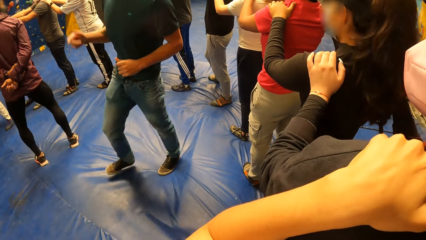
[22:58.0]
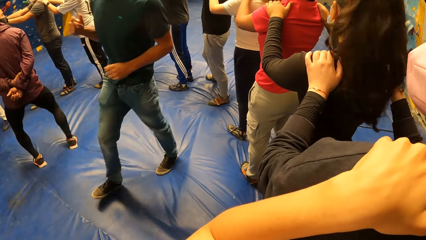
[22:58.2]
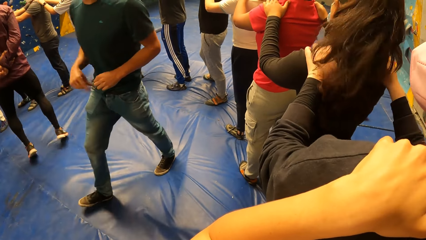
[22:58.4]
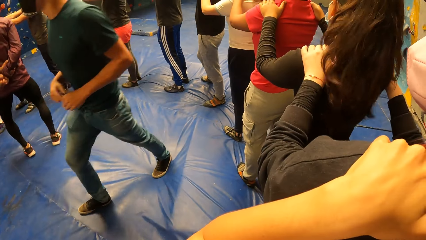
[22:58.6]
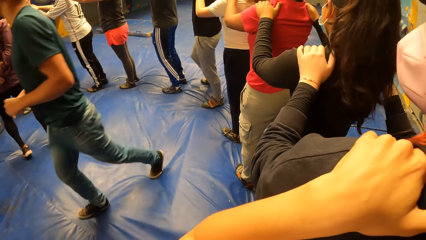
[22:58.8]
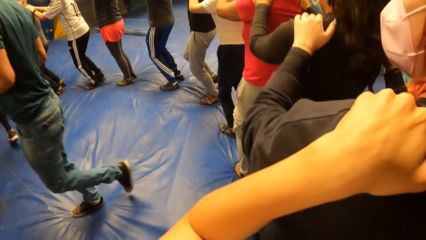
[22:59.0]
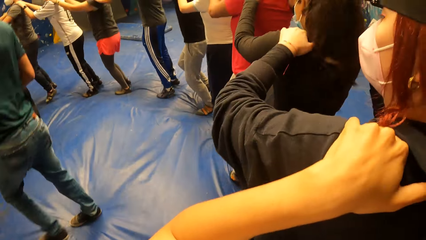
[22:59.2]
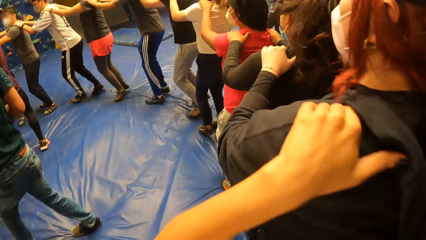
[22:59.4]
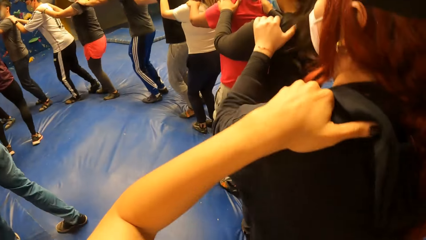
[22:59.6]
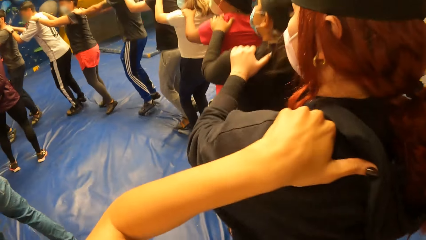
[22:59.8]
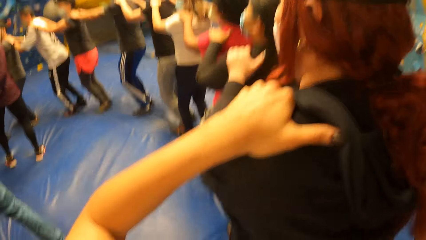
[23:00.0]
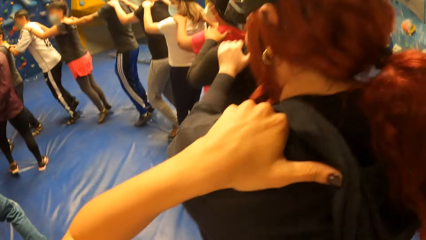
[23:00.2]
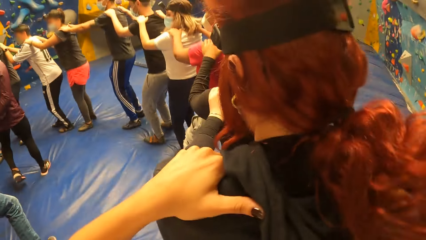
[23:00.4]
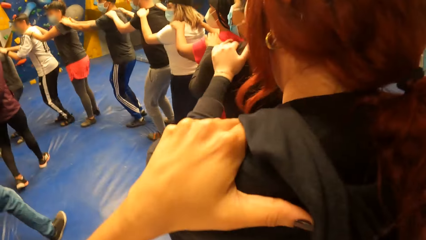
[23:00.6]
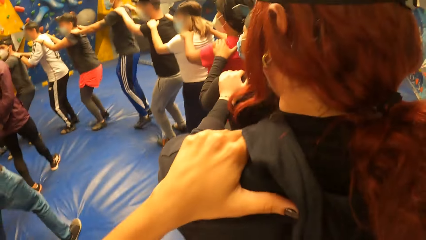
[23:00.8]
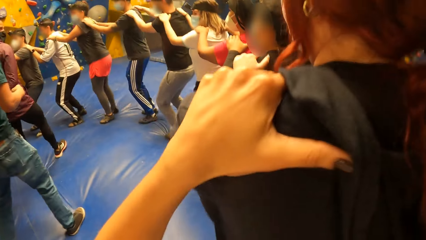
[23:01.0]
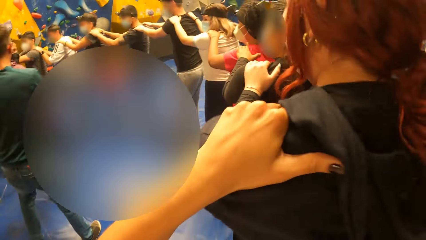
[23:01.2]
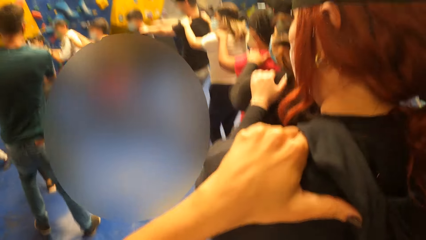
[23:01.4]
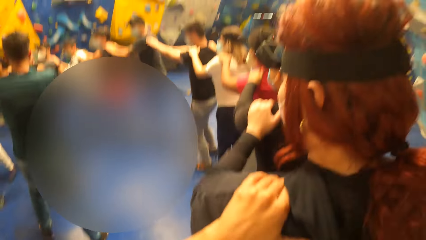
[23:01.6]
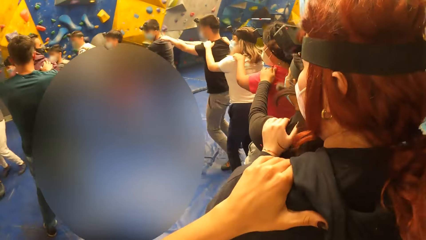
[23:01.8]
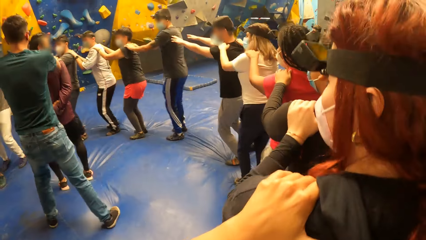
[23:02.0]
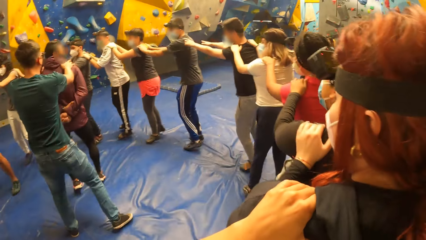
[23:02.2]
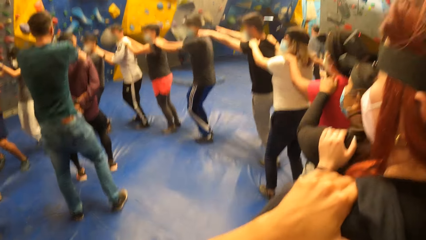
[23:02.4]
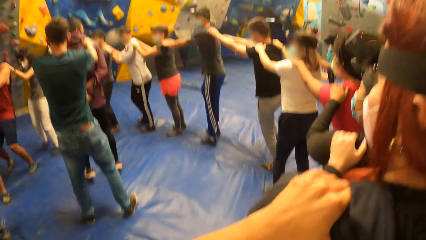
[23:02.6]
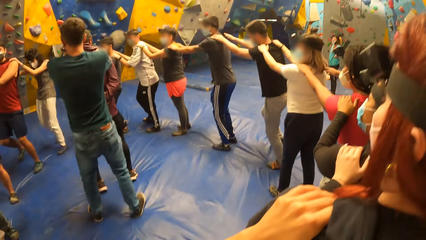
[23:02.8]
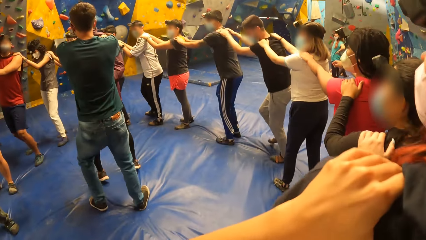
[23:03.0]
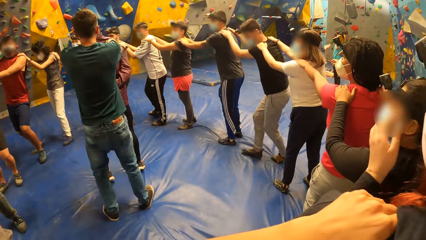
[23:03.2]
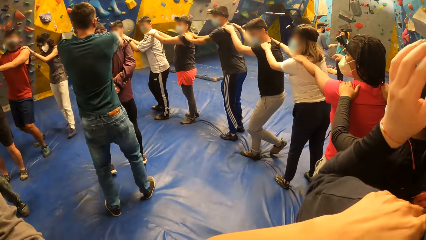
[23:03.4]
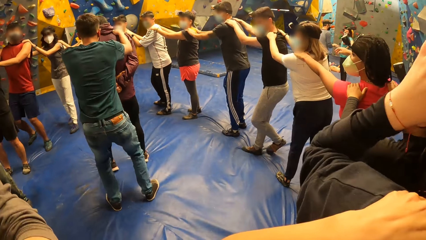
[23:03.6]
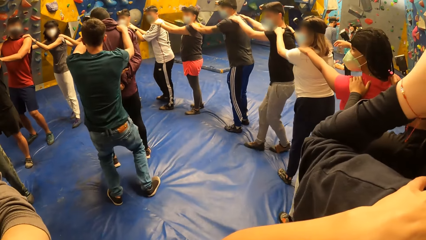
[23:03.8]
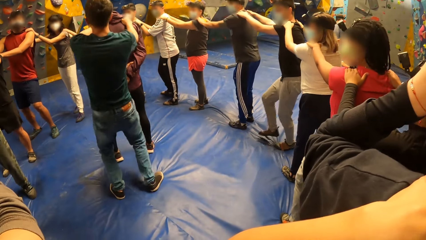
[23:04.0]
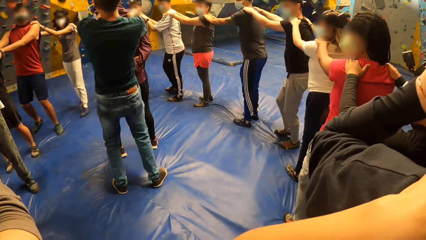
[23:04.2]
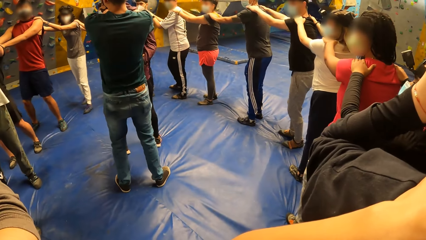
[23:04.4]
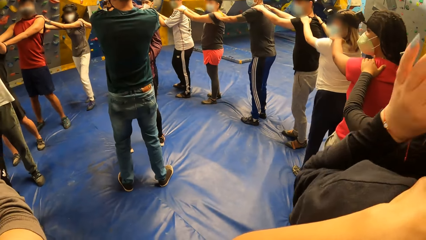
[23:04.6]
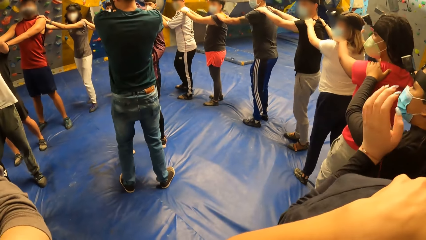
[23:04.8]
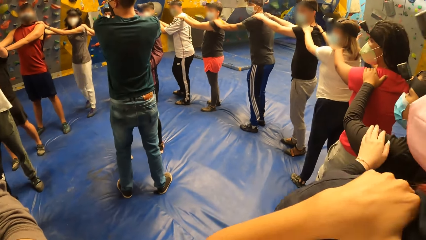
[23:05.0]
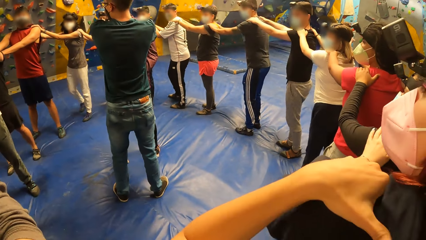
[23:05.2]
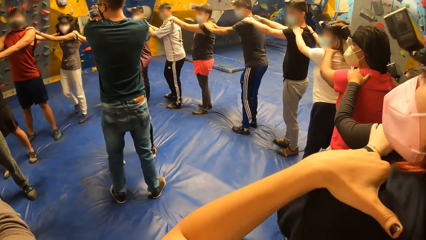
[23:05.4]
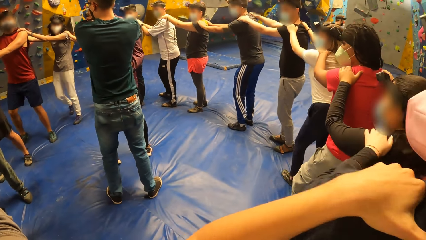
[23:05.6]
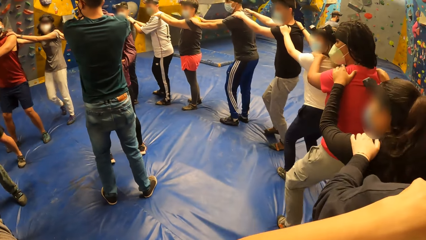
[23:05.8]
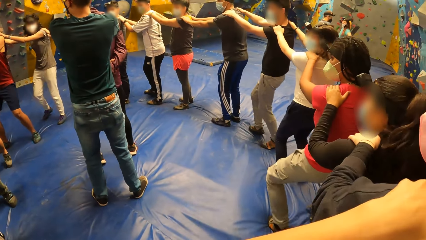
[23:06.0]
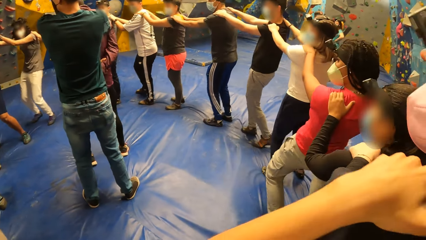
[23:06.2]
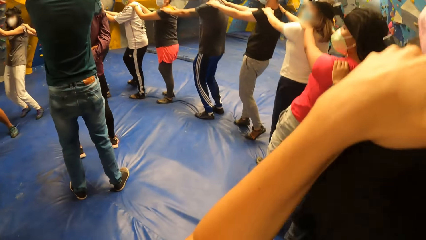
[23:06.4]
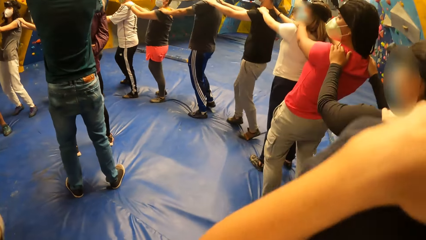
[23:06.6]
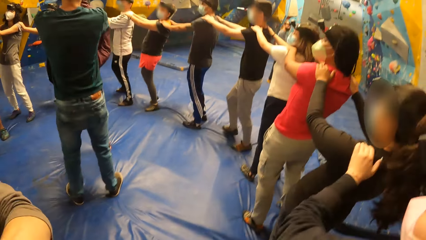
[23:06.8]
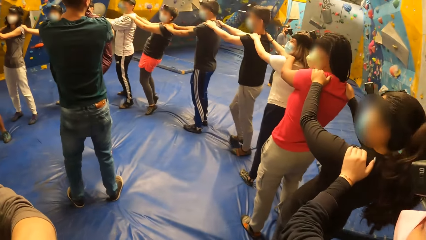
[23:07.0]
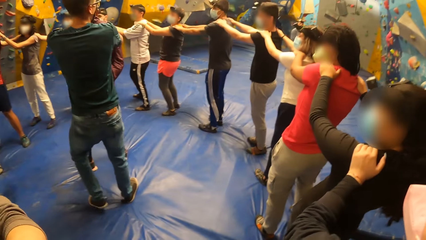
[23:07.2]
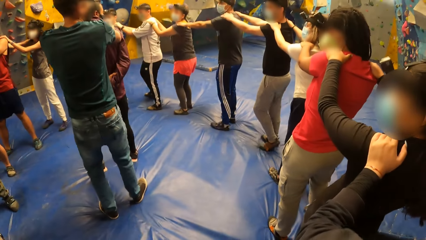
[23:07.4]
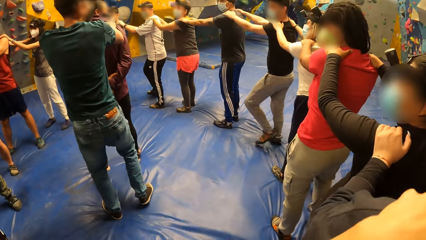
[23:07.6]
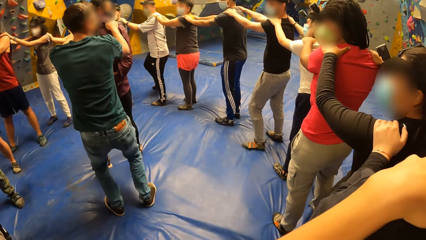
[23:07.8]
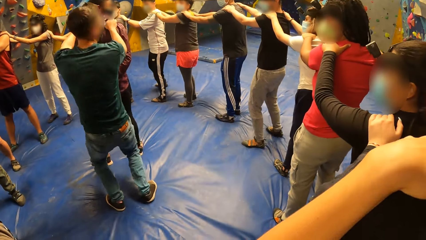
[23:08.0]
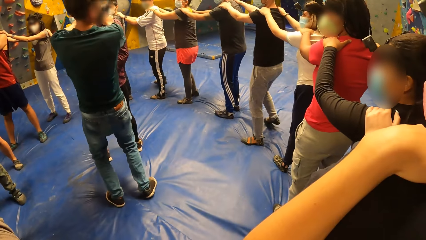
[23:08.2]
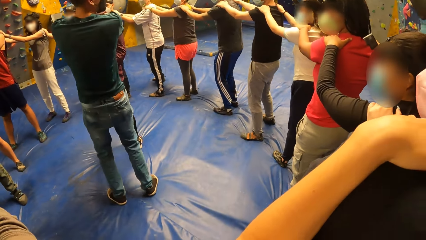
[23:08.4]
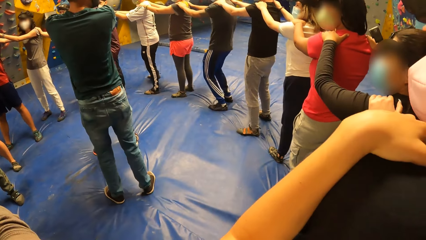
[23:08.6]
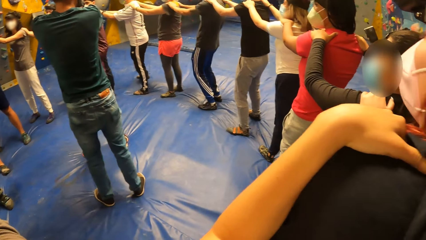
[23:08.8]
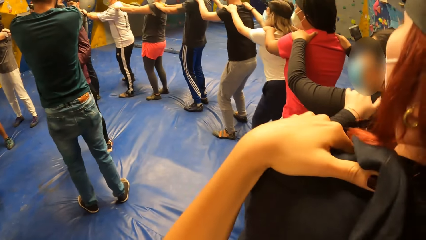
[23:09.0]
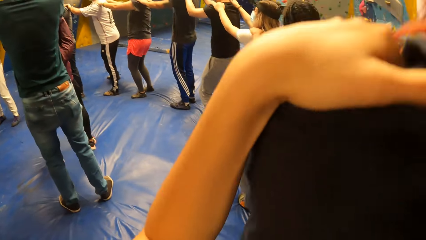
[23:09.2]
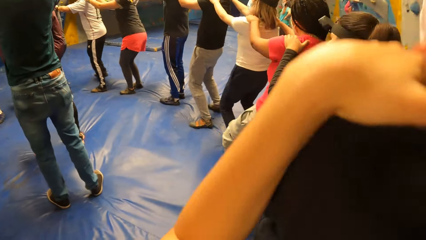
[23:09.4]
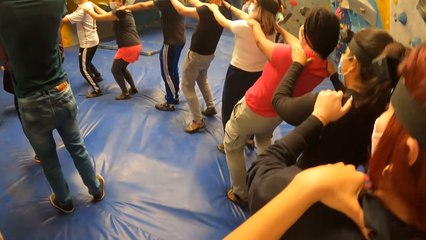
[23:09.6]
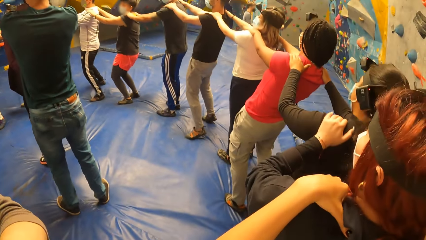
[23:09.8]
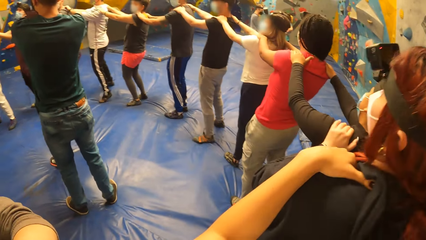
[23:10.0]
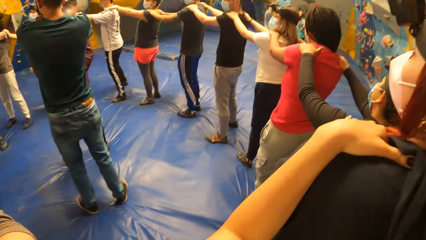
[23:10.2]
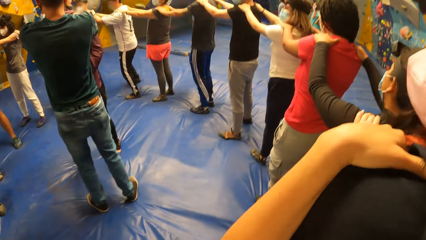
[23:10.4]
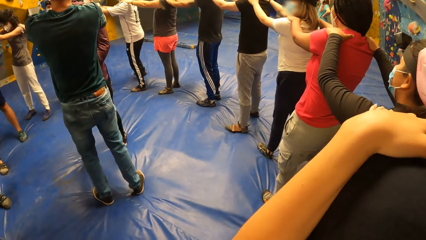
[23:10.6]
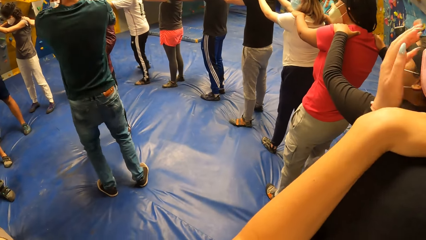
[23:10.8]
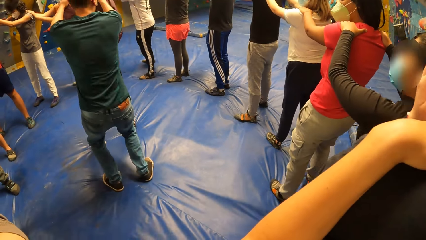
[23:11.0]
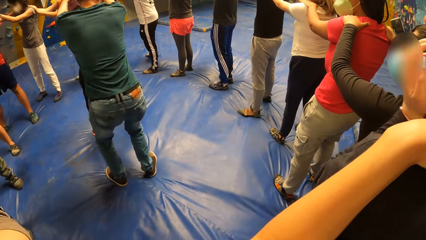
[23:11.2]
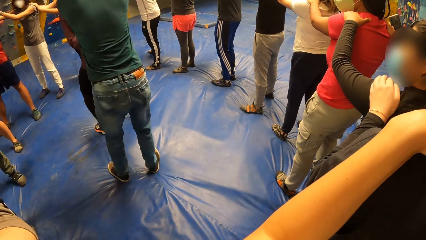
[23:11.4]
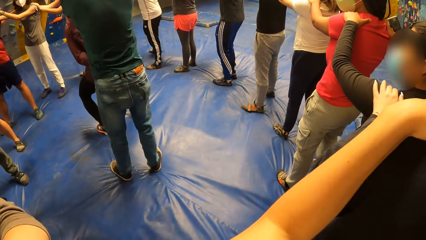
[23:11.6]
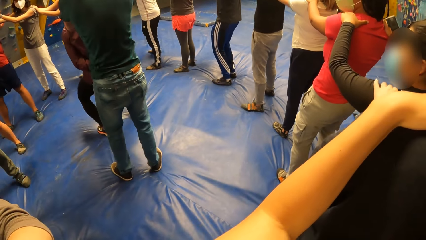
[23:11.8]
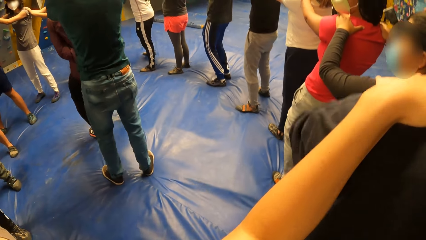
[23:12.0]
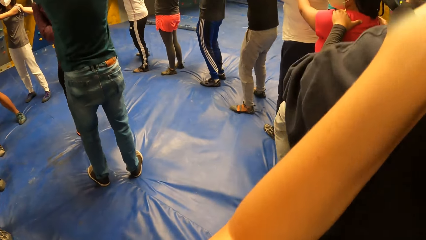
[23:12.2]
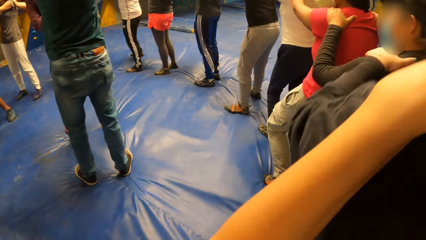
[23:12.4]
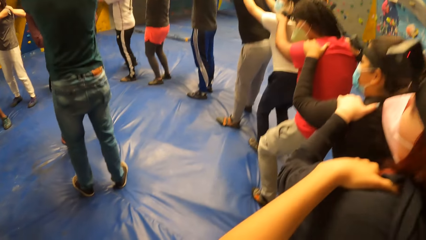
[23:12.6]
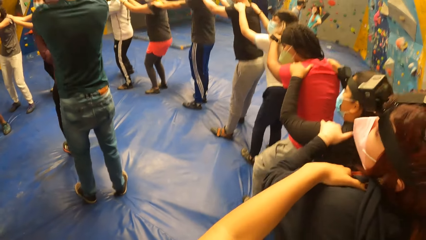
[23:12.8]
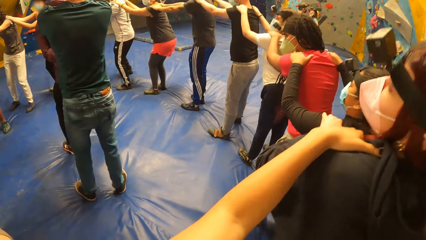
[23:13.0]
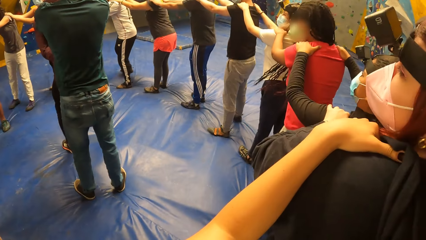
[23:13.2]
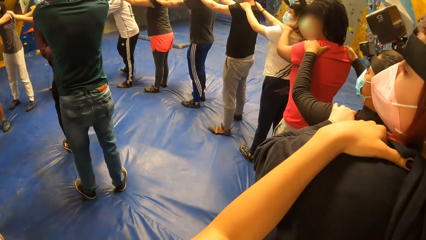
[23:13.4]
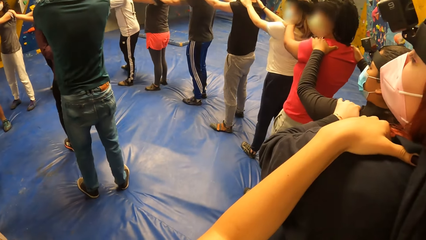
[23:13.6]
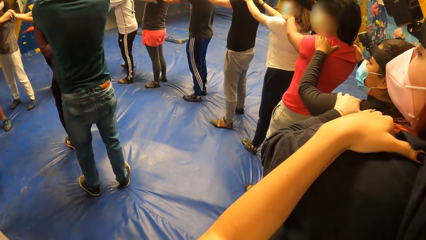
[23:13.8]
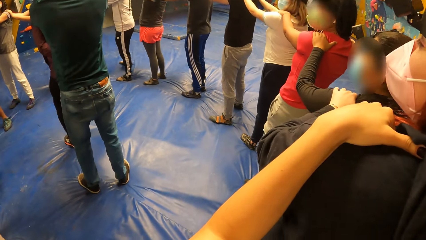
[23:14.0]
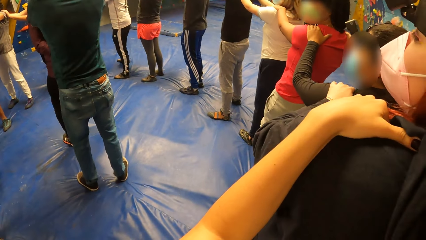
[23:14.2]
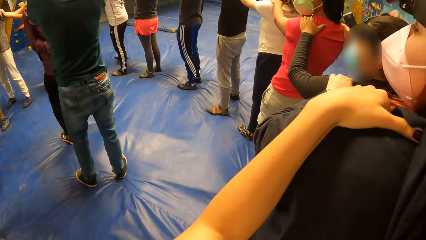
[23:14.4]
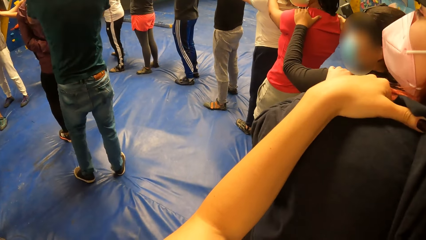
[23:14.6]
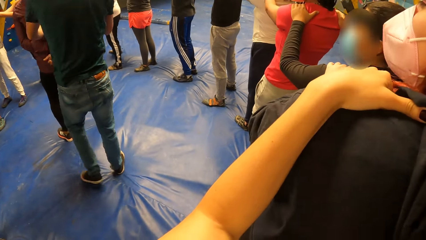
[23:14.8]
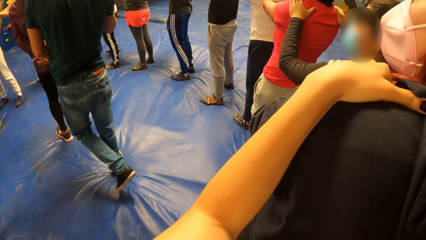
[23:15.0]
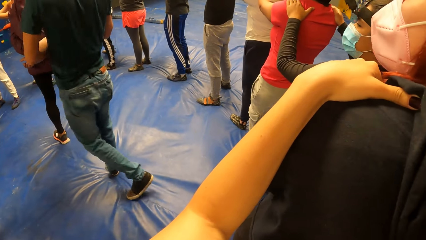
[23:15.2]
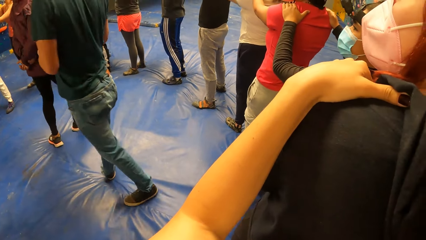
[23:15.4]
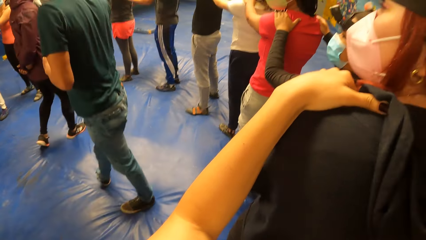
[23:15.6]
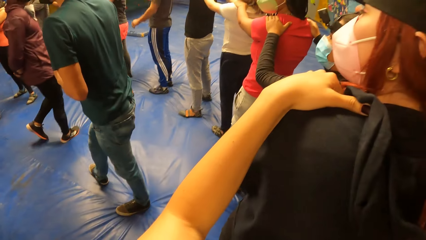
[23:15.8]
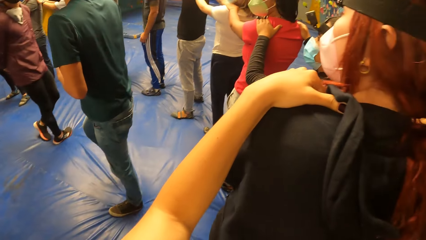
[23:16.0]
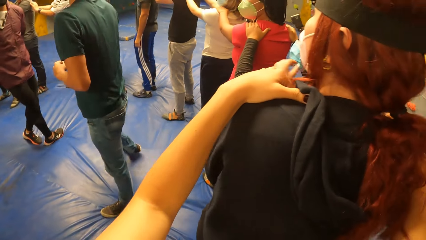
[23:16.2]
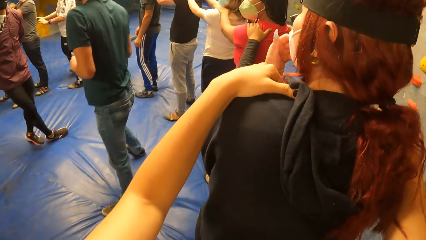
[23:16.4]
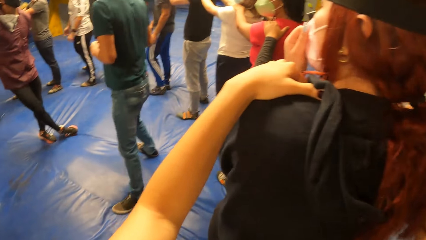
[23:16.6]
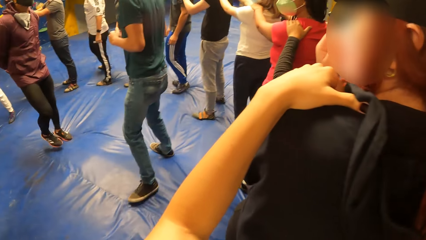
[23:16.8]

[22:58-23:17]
A man moves on the cushion. Another man jumps on the cushion. A lady moves forward. The lady jumps on the cushion. The camera wearer jumps on the cushion. The first man holds the other man's back. The camera wearer stands on the cushion. The lady jumps. The lady bends forward.
